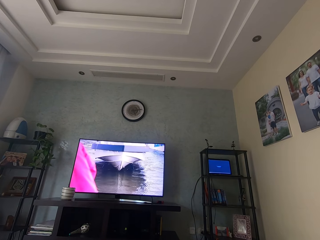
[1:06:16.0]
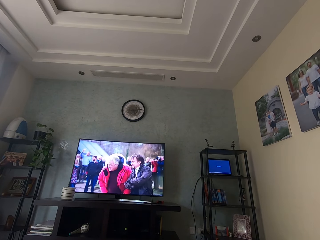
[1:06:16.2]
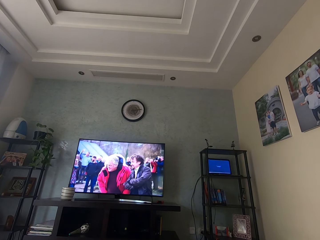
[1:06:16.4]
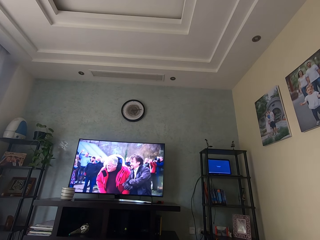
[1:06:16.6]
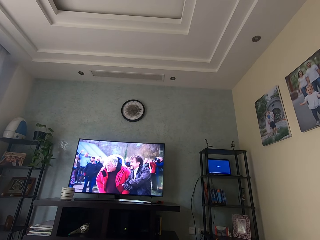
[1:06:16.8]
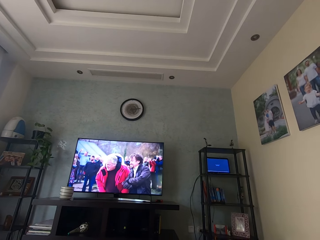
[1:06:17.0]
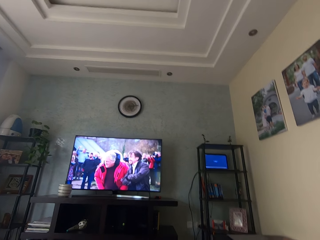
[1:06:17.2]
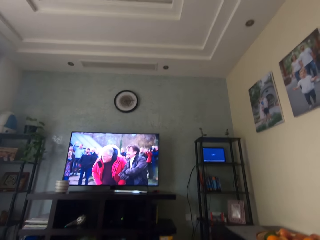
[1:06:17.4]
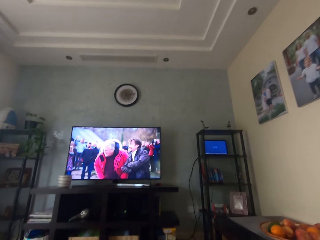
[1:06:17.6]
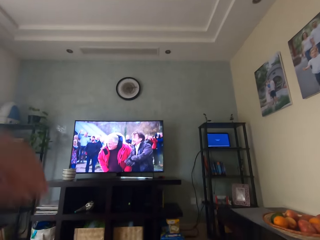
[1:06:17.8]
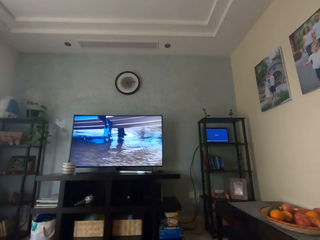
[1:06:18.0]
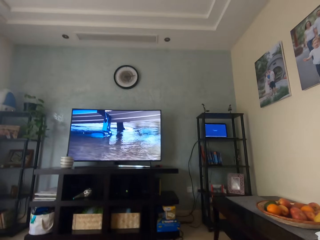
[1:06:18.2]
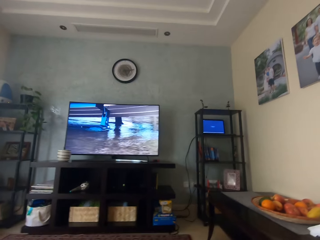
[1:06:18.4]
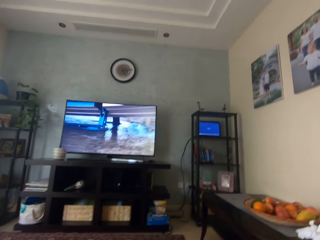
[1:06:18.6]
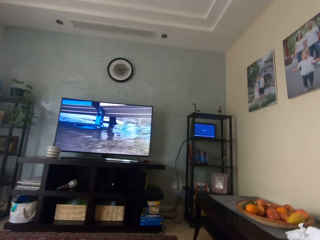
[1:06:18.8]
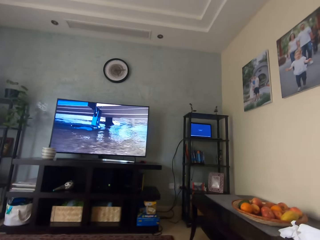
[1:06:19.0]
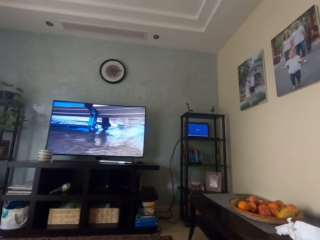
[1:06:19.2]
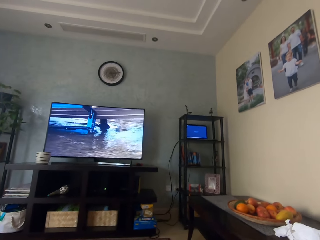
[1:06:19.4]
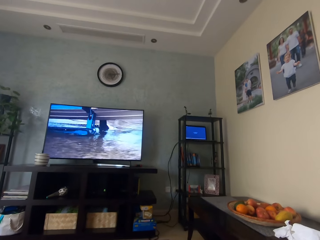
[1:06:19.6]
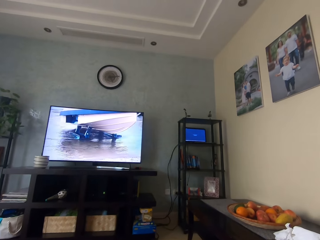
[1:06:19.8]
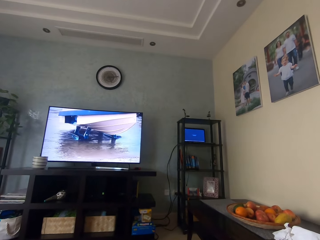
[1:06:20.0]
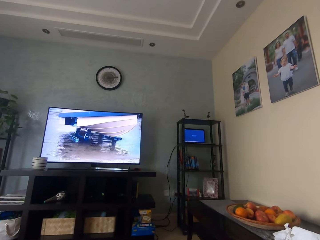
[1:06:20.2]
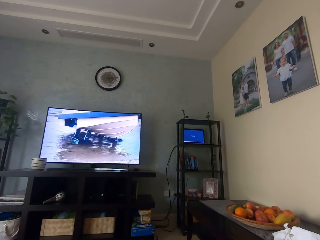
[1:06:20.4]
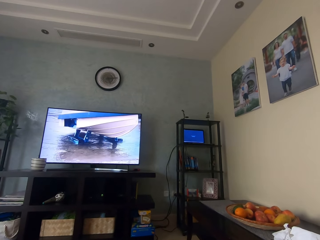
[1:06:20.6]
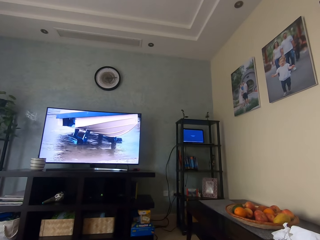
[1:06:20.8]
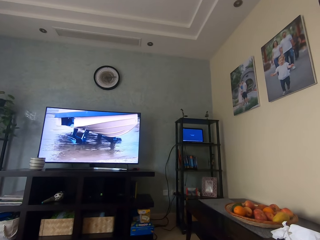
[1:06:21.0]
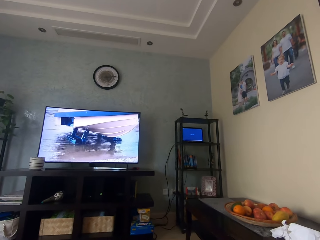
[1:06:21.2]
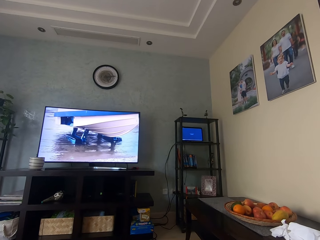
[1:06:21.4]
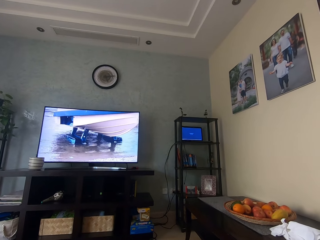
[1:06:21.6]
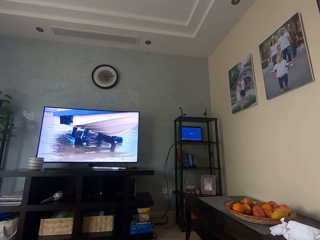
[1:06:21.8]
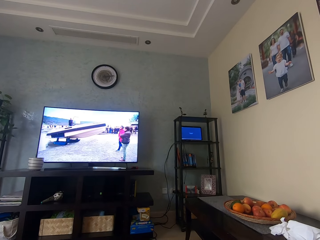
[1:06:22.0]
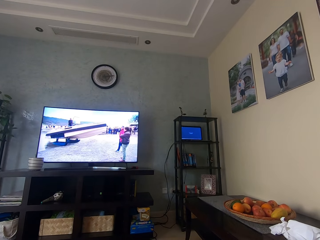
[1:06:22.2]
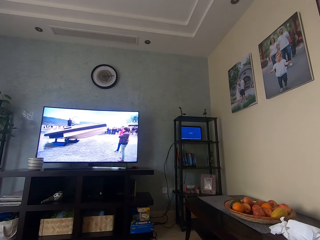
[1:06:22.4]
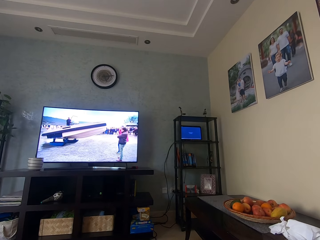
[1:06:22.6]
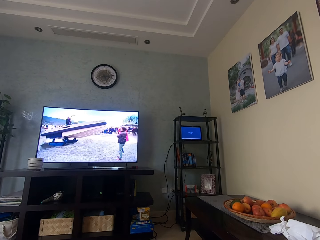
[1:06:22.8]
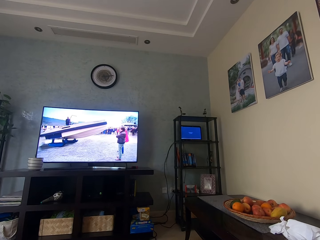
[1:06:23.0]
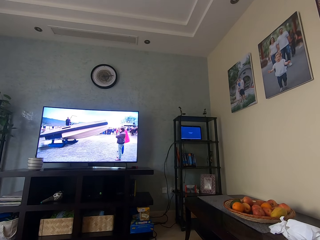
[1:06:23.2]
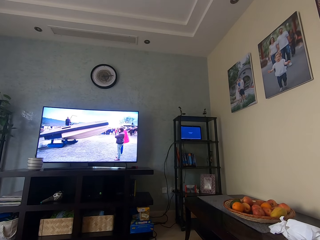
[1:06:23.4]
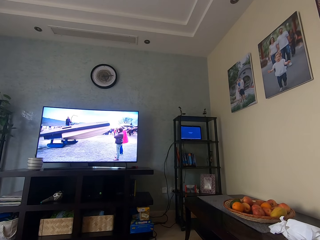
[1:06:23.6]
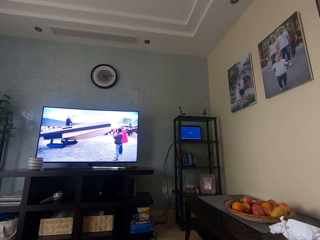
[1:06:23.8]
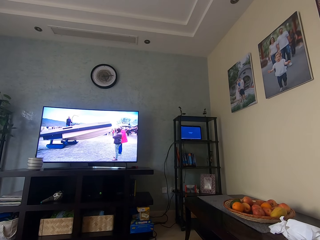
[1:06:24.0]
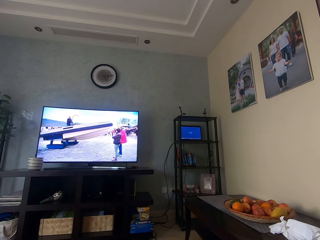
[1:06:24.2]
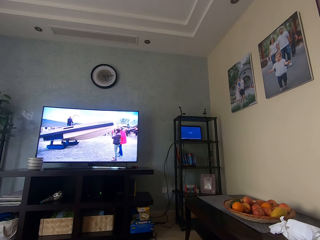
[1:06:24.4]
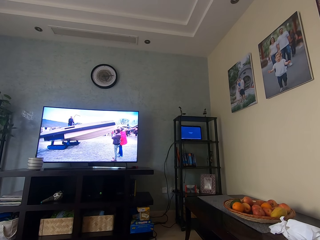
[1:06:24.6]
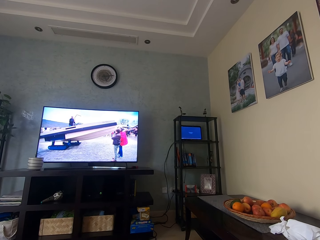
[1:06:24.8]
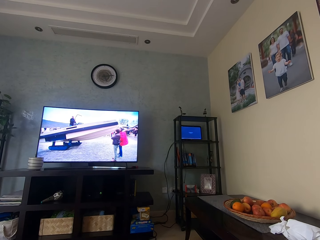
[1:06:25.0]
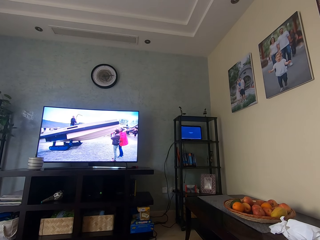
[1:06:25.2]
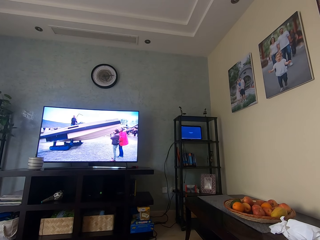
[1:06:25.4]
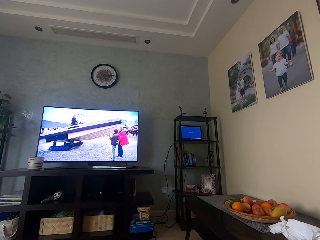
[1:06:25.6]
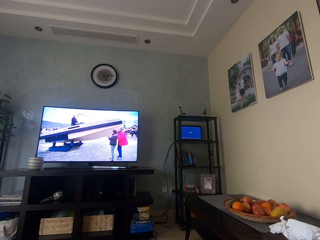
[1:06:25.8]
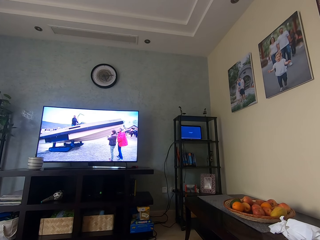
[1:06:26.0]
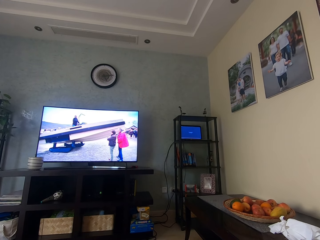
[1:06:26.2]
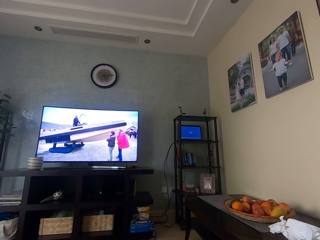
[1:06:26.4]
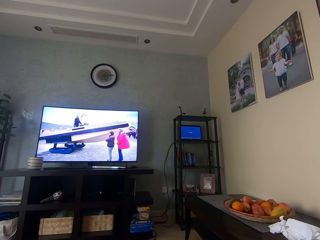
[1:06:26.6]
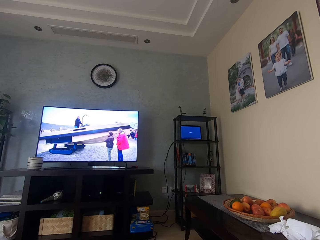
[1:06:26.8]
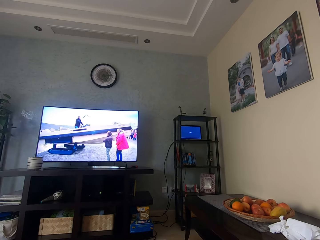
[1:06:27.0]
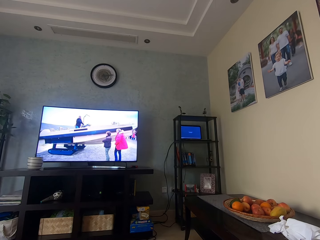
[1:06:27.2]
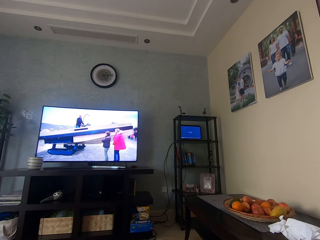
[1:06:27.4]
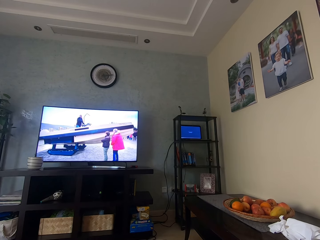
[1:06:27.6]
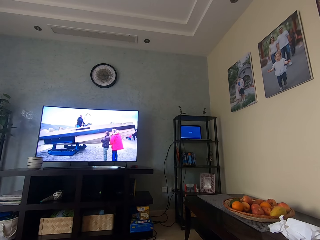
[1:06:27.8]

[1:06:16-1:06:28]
The camera wearer adjusts the camera on his head with his left hand.

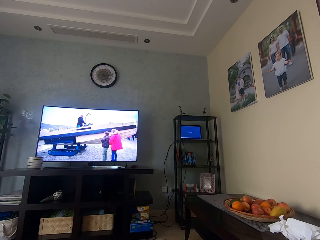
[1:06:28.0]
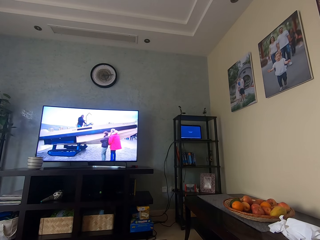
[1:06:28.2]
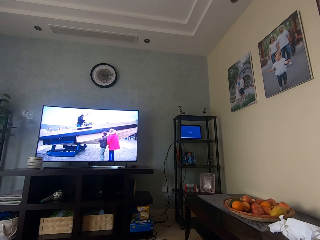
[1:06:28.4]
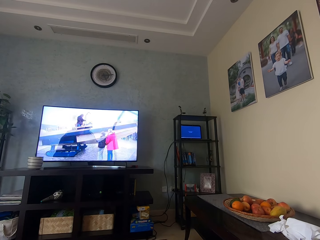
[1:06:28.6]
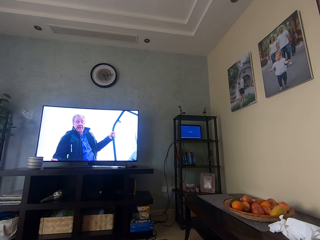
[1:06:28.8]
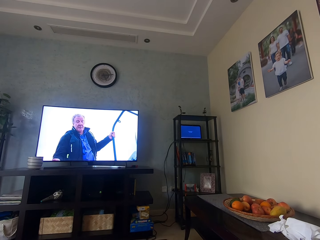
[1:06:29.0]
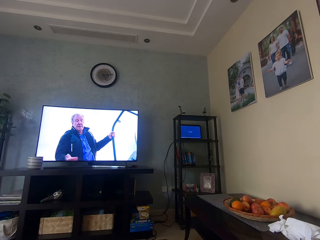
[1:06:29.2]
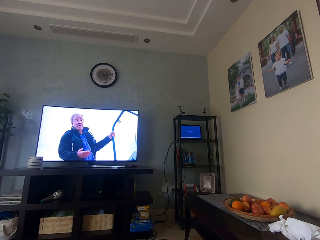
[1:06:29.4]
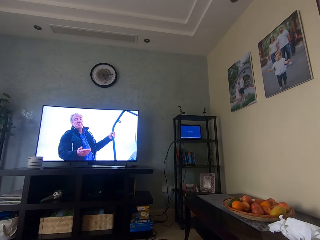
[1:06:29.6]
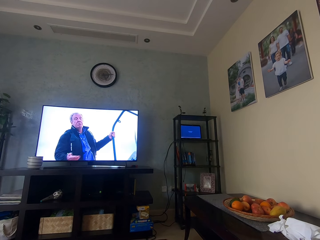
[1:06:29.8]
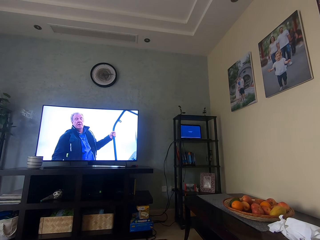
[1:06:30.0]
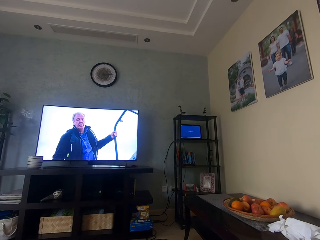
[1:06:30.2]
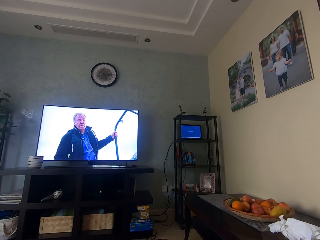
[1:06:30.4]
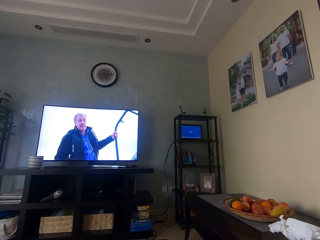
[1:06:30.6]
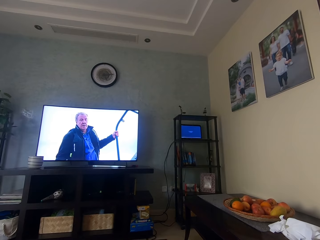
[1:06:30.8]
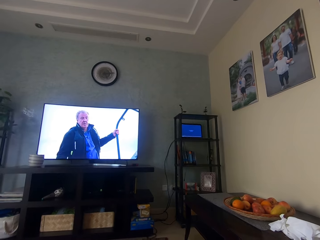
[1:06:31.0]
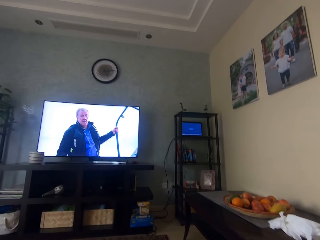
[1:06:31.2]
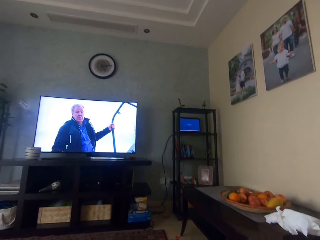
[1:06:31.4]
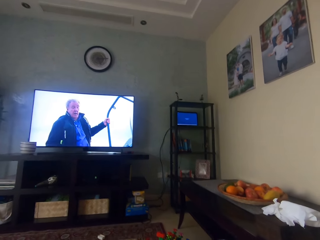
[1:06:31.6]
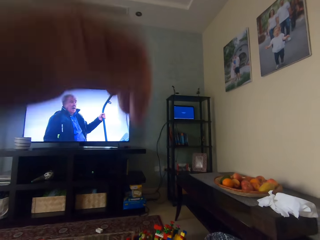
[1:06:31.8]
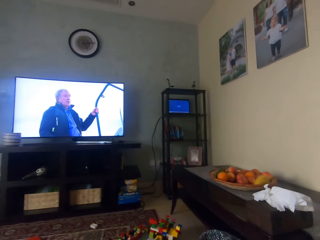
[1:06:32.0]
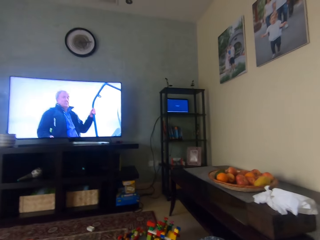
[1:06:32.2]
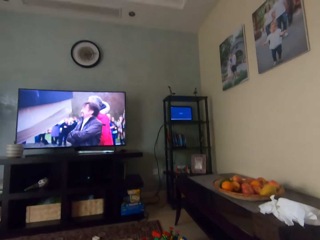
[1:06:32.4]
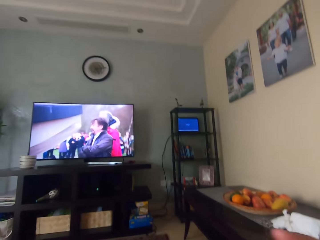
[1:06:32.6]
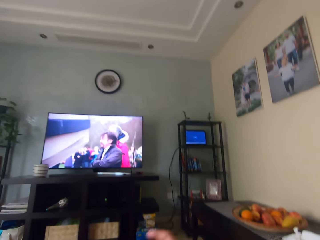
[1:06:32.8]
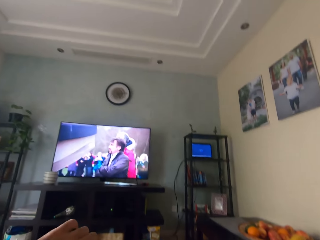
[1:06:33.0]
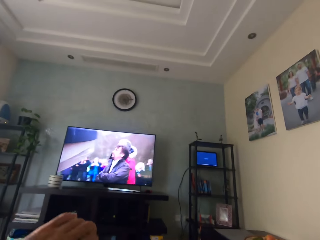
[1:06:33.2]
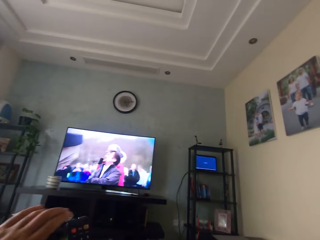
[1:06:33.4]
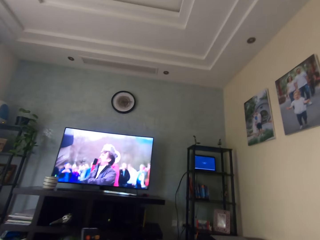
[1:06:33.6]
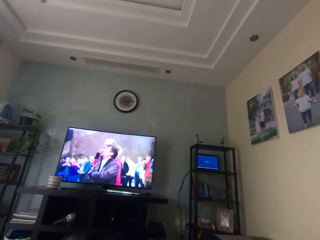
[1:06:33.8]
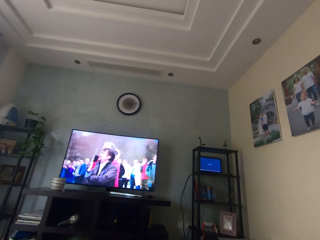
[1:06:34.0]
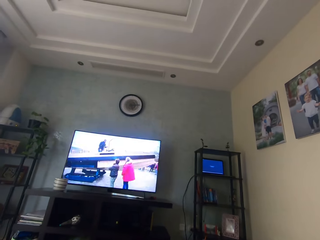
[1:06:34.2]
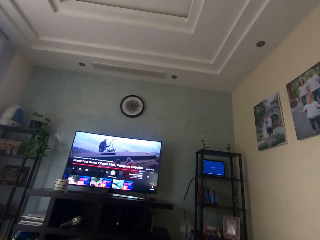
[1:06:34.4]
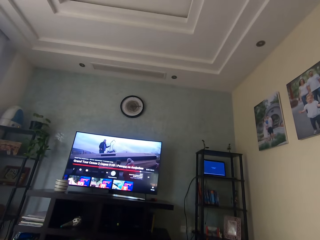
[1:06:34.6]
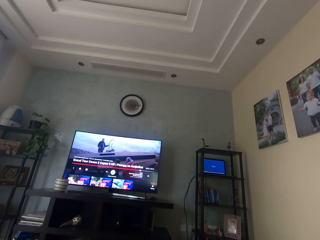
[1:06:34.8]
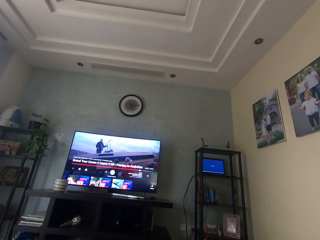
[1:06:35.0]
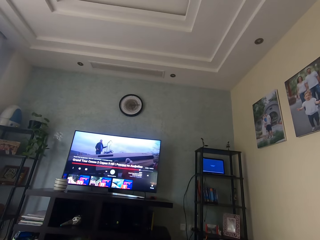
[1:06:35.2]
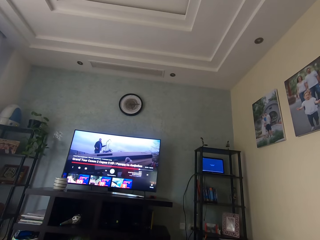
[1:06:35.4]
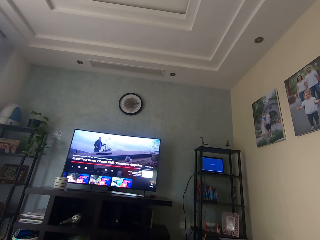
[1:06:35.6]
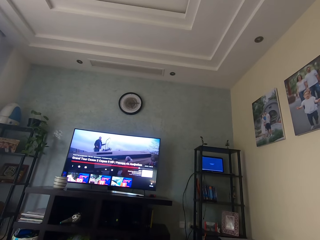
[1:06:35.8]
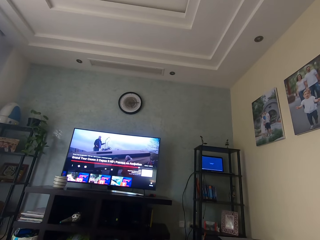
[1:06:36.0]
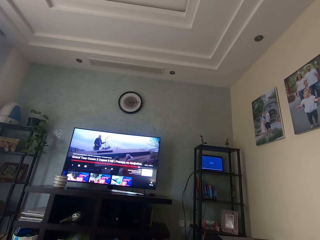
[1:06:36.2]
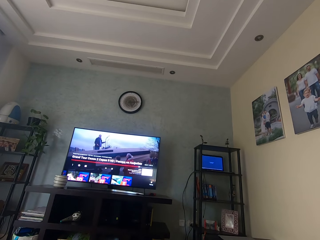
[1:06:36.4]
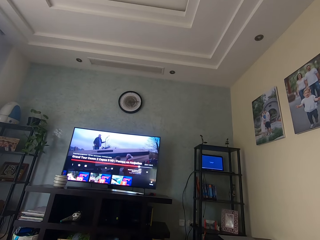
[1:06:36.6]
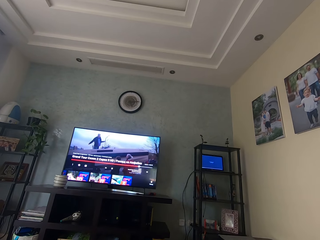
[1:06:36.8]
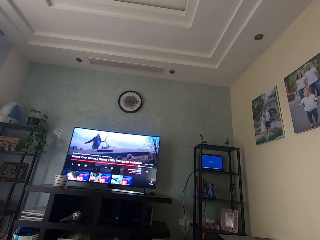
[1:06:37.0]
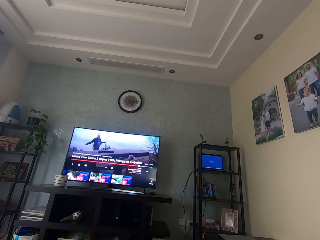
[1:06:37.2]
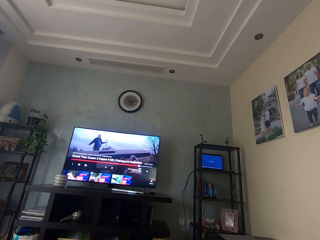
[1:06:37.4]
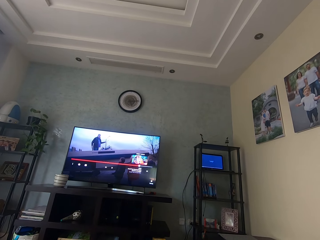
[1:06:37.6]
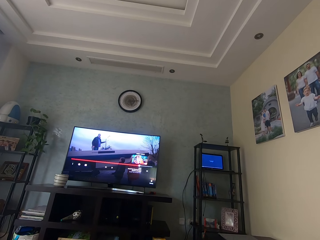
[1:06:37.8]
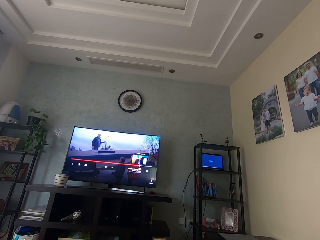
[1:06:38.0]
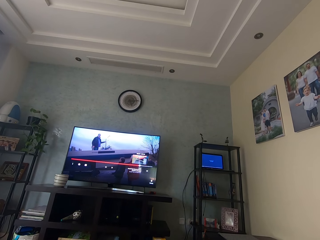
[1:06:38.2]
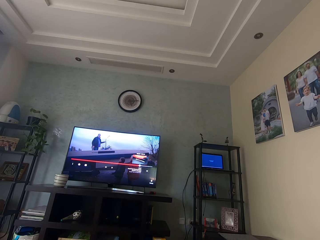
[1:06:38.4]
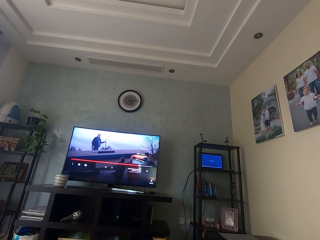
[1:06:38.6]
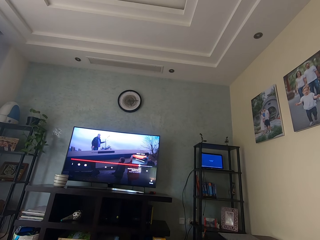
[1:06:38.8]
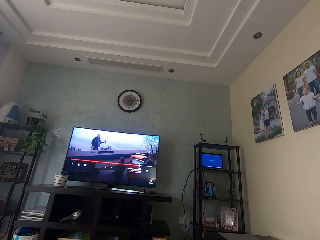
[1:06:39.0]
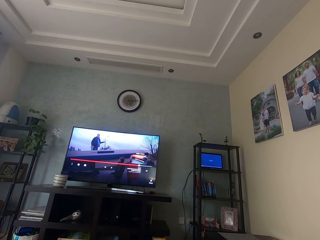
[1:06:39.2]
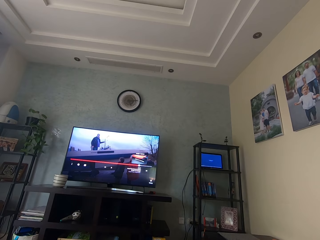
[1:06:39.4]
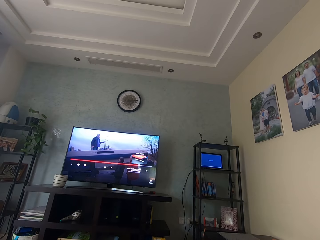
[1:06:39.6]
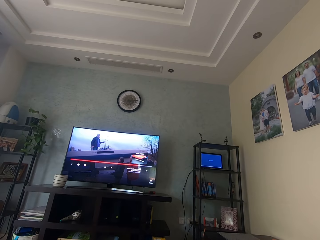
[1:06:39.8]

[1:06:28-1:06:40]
The camera wearer operates the remote in his right hand.
